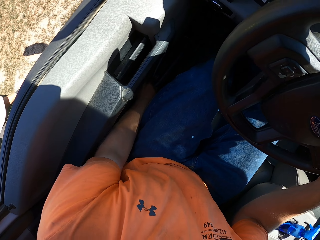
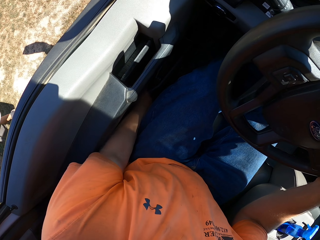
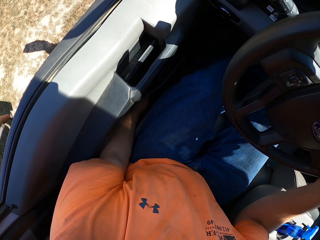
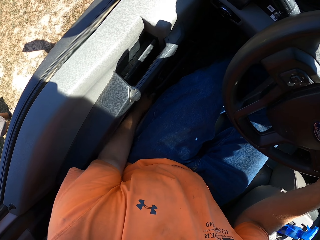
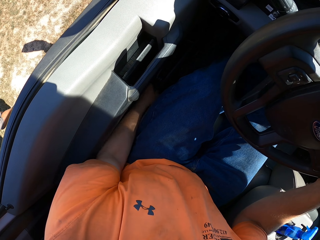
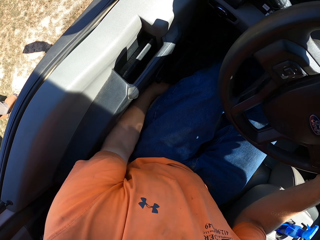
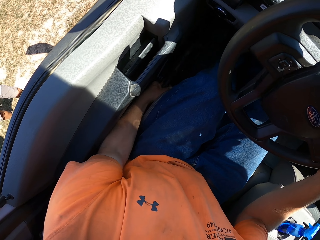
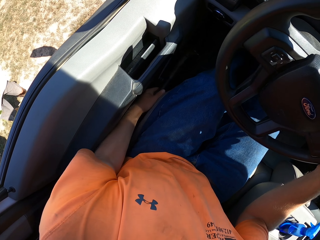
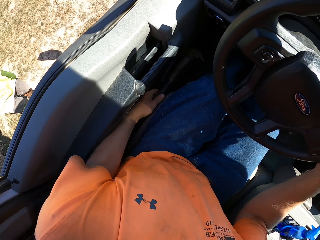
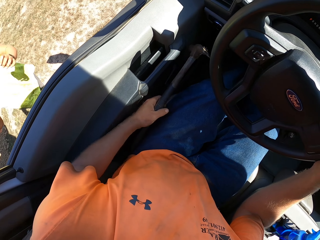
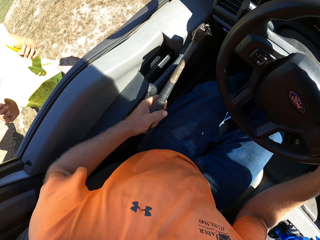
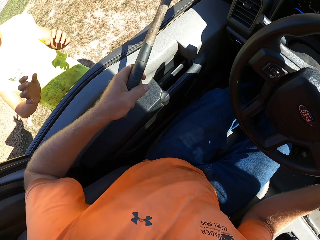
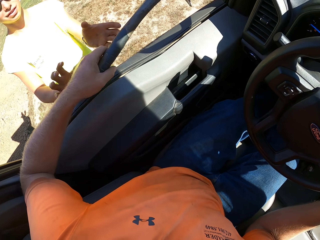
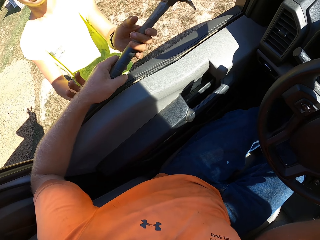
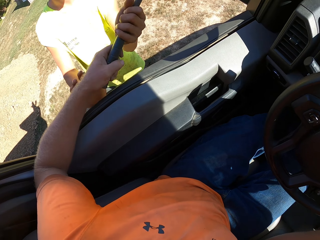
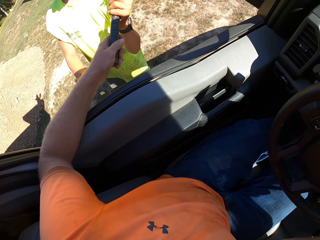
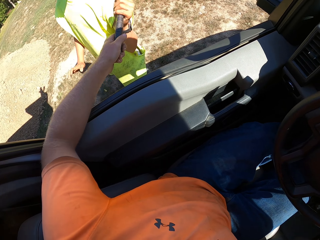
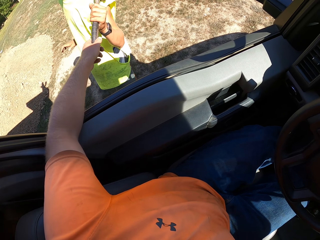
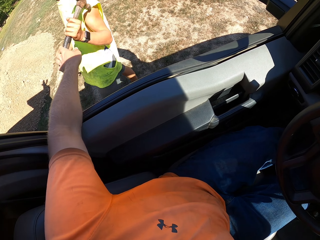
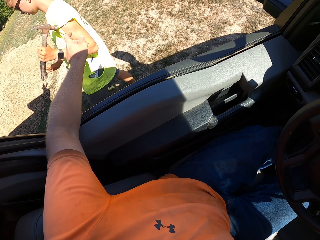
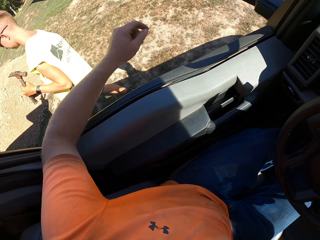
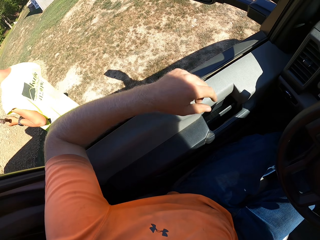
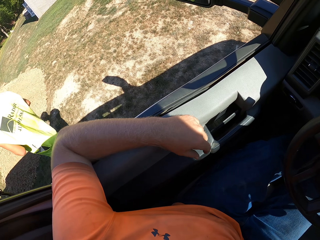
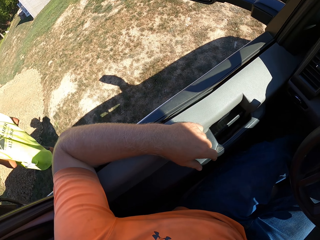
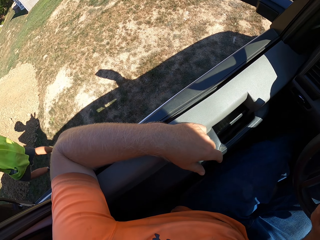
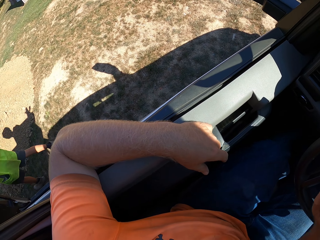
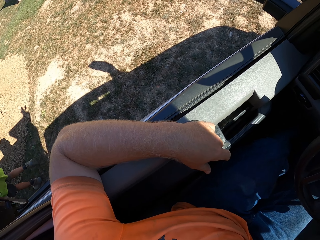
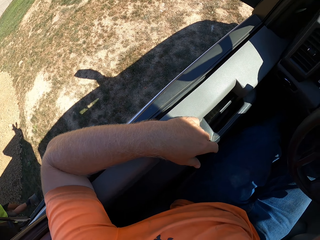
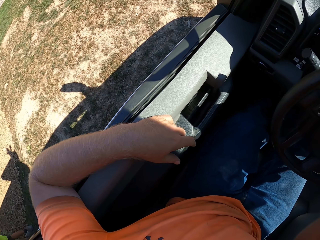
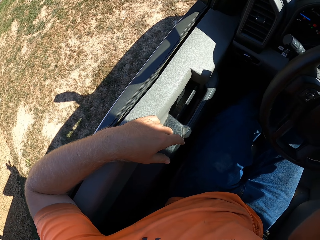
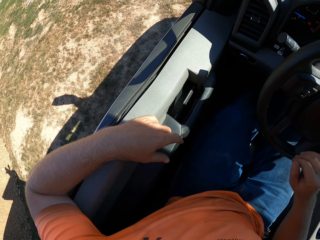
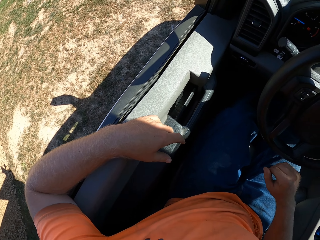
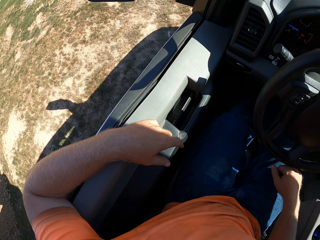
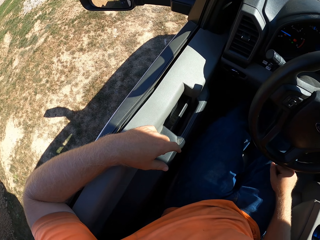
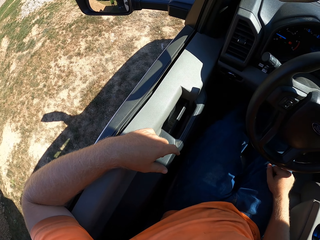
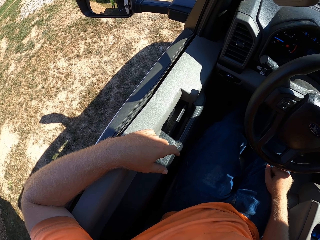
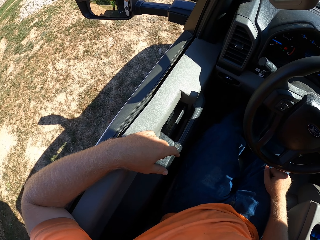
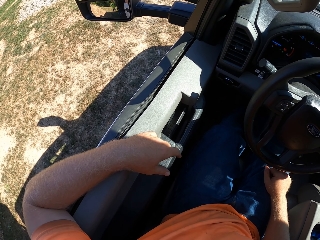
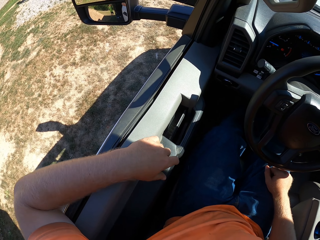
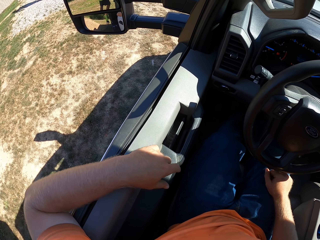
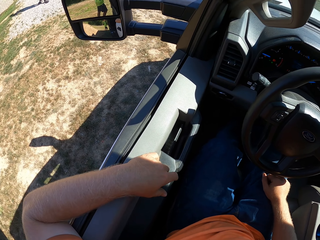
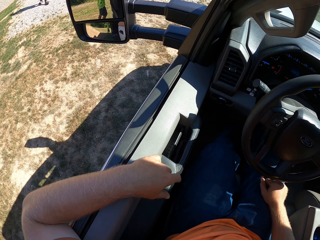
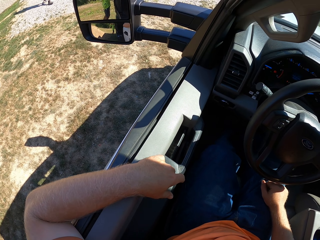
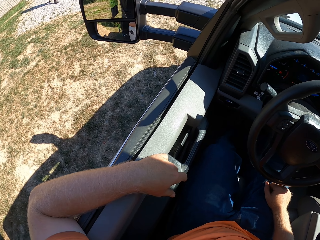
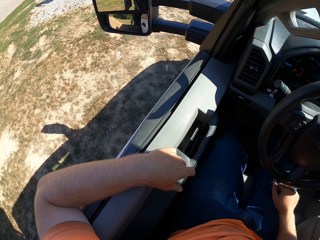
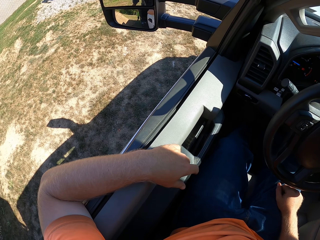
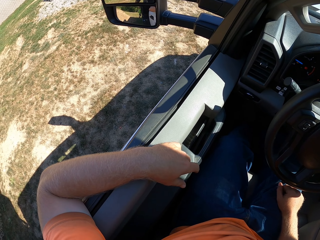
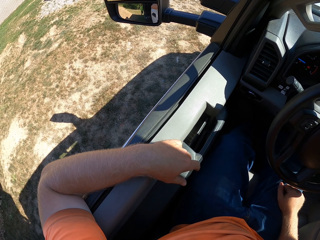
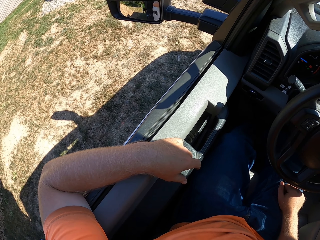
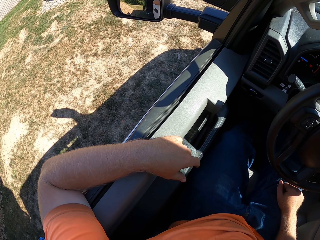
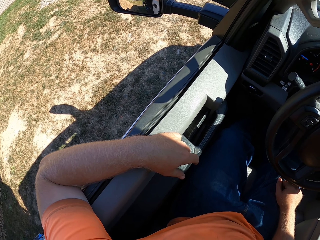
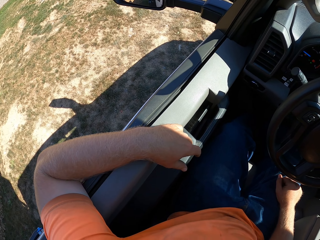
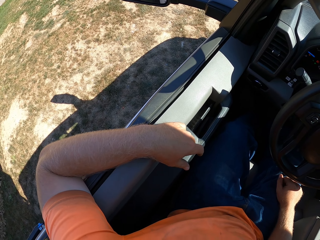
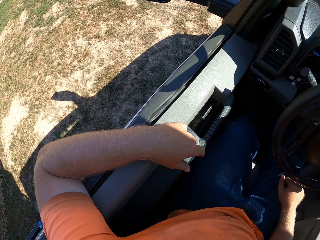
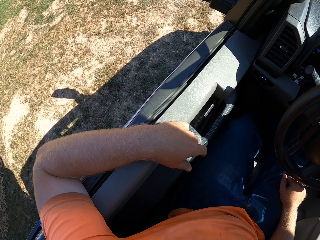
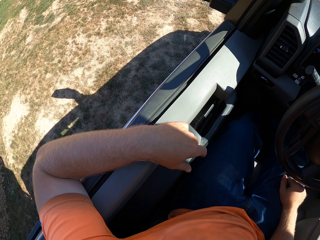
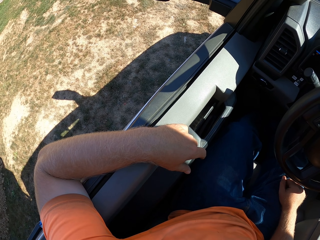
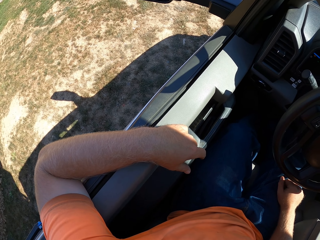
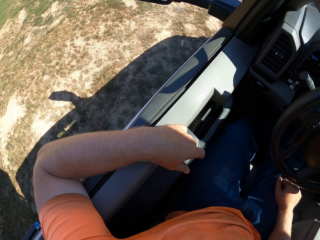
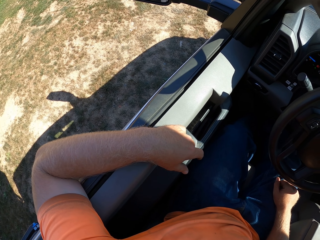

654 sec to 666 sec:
The camera wearer picks up a hammer in the car with his left hand. He passes the hammer to a man with his left hand. The man takes the hammer from the camera wearer with his left hand. The man walks around the compound.

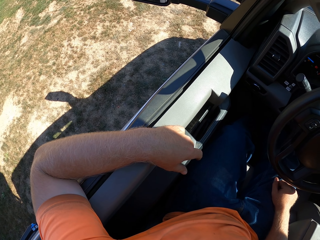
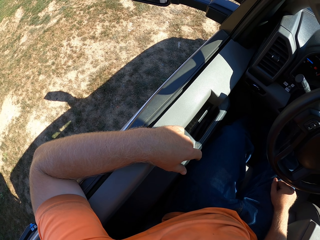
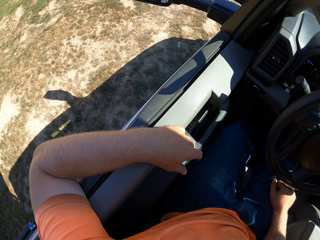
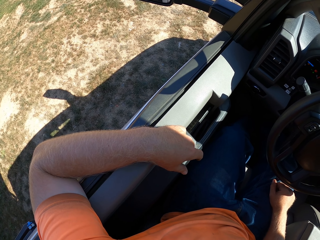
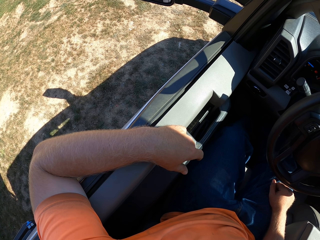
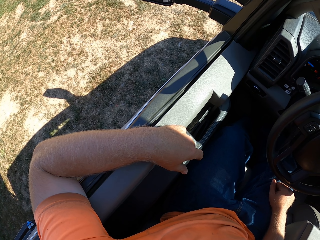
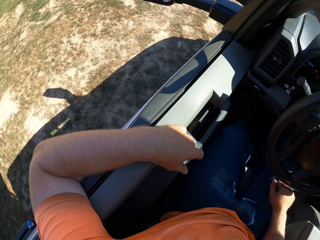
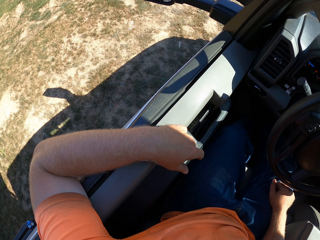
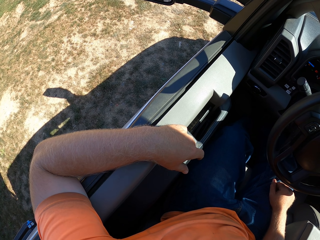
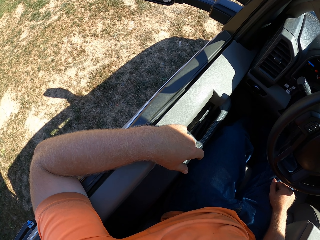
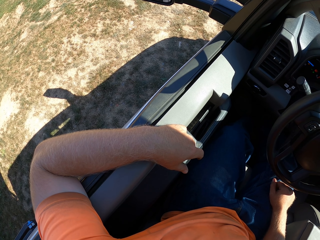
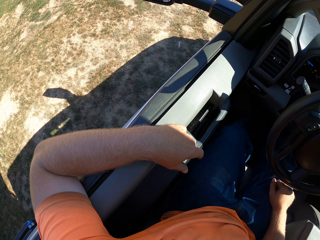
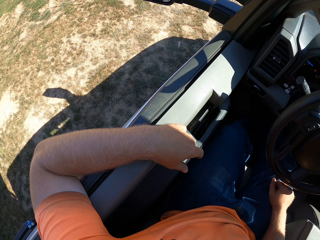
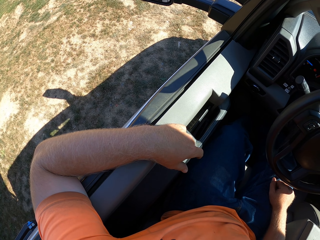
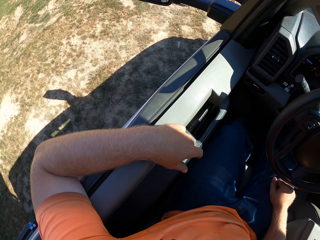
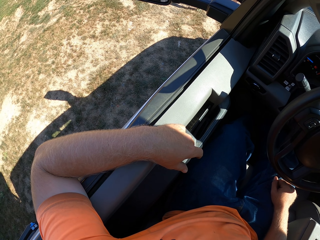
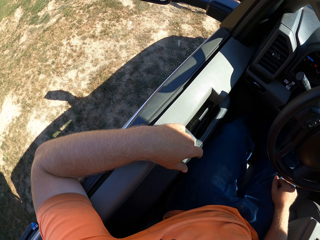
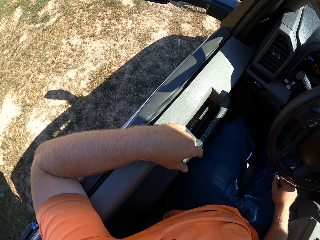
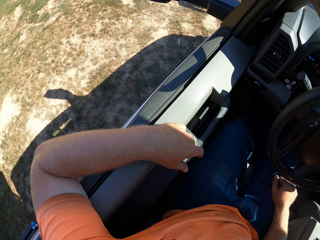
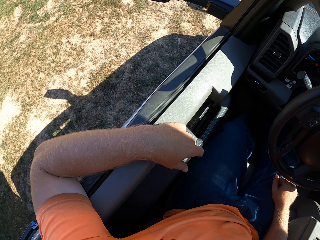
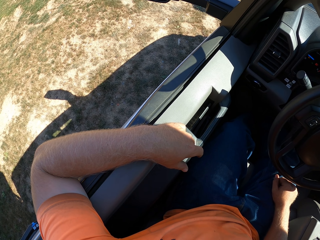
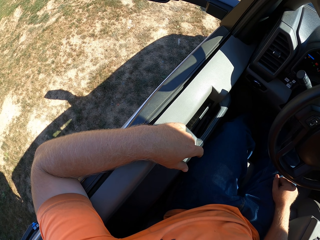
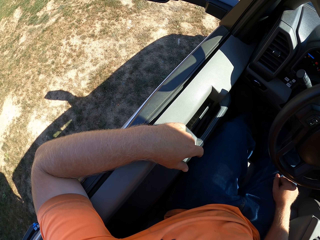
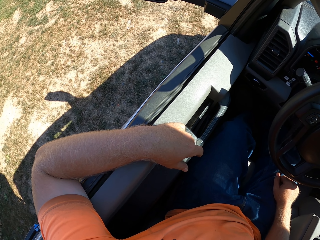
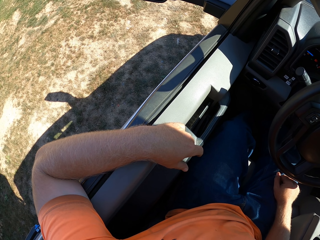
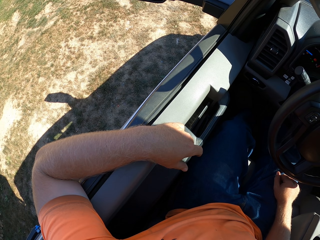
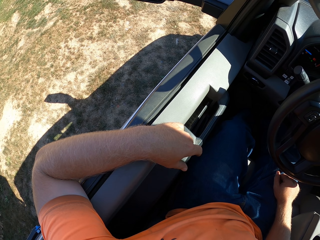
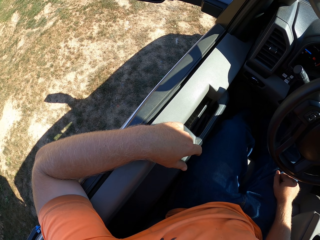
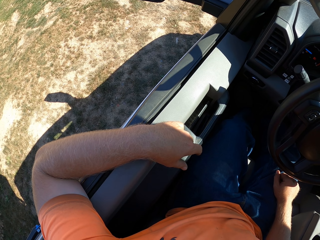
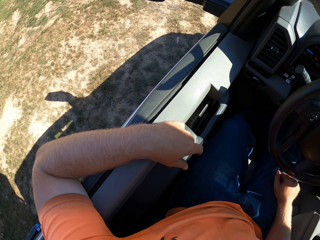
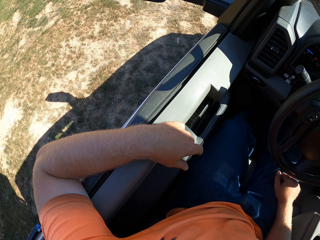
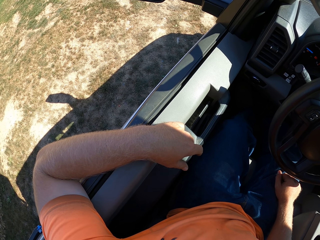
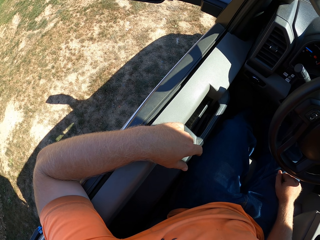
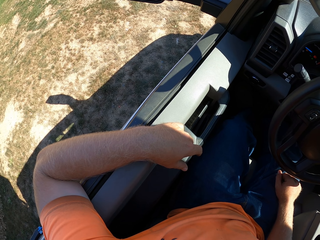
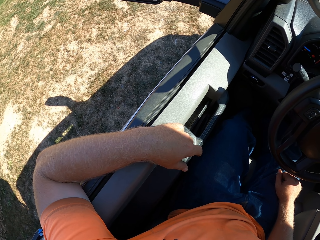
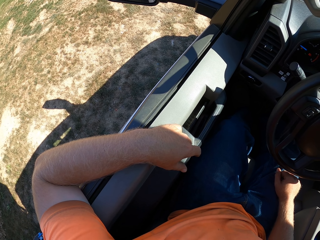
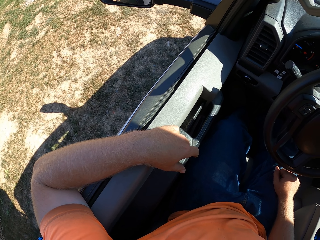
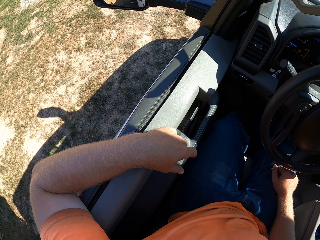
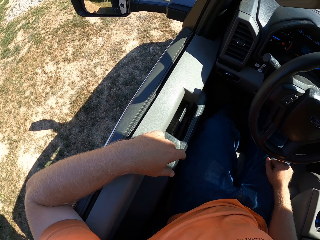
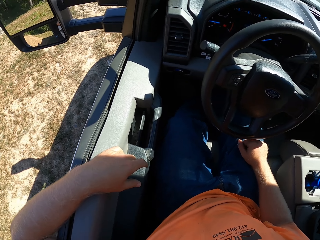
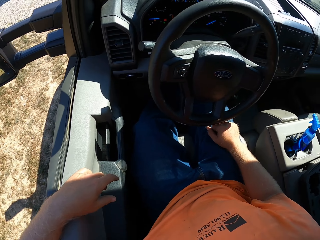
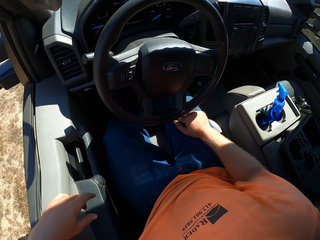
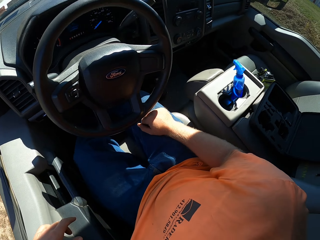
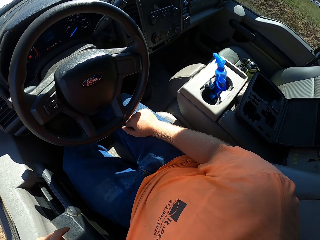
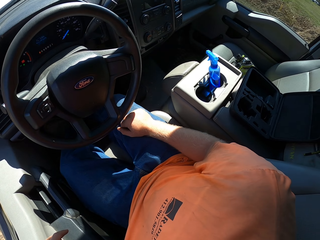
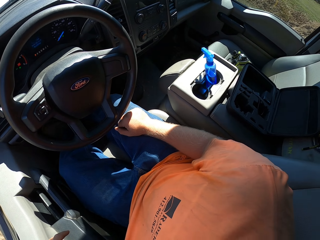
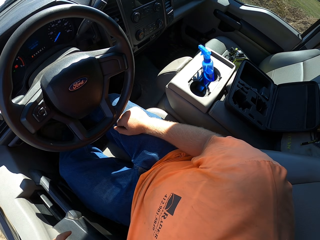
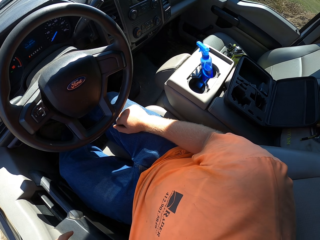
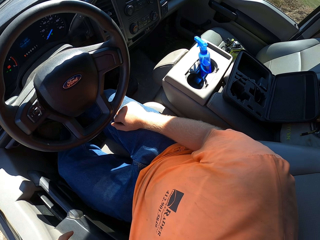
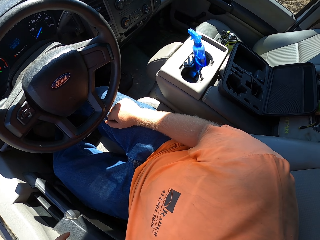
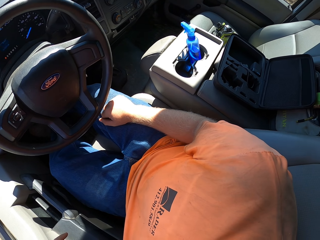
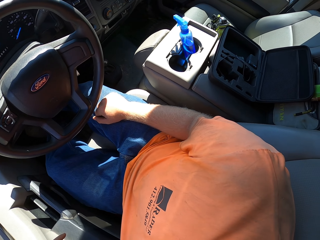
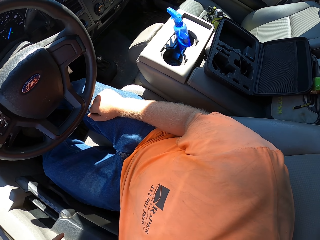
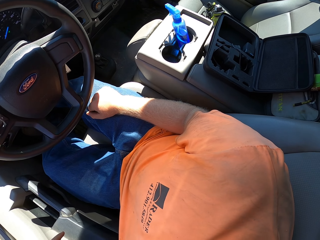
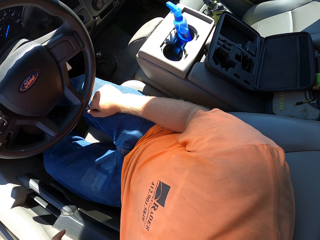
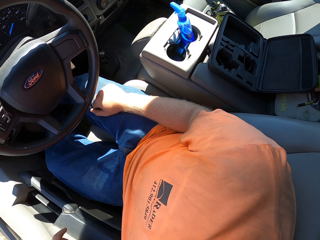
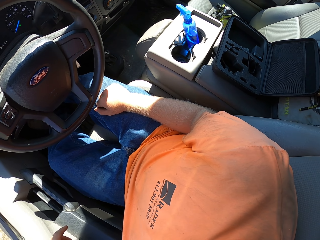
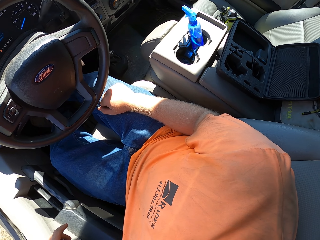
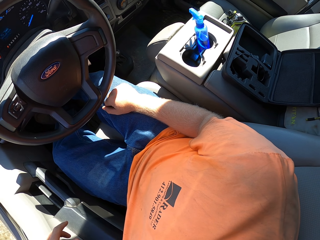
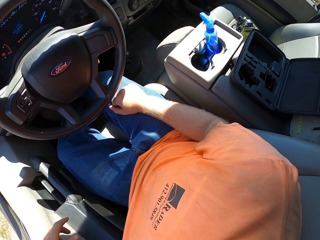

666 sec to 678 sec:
The camera wearer turns left.
